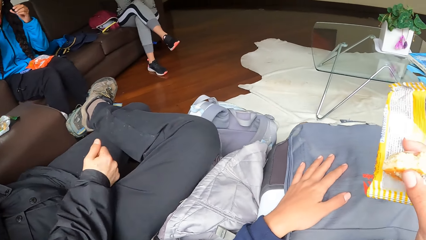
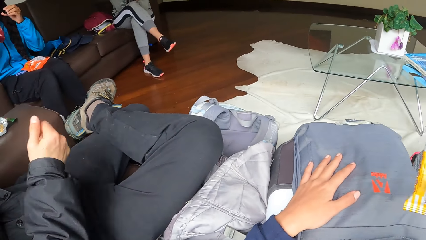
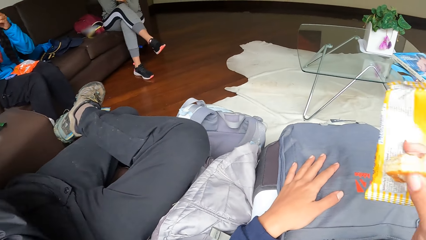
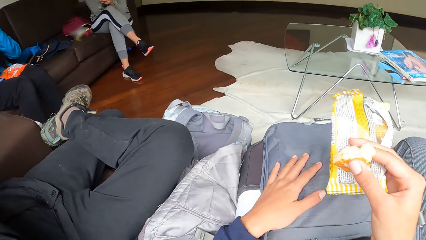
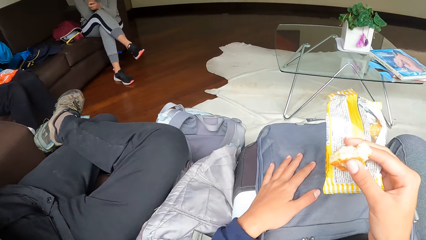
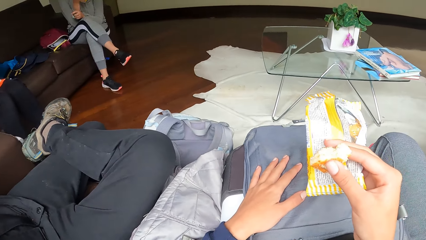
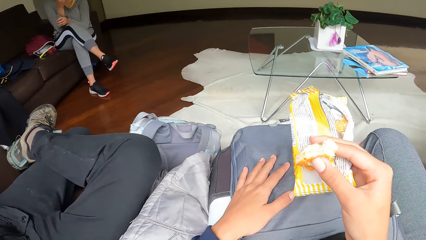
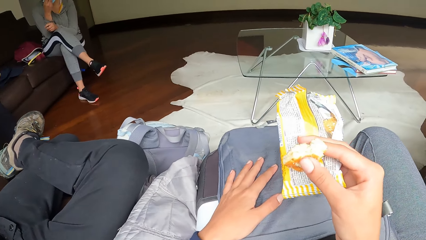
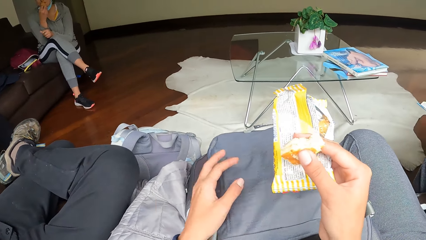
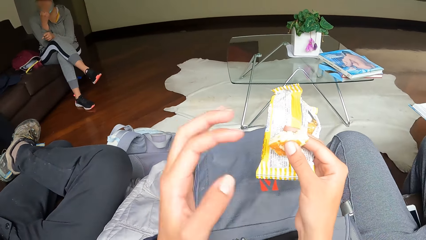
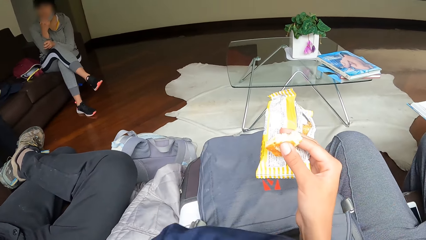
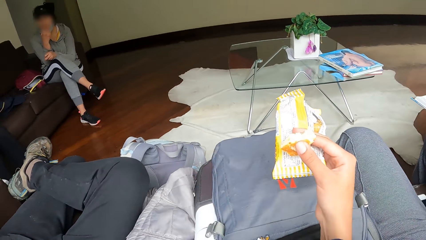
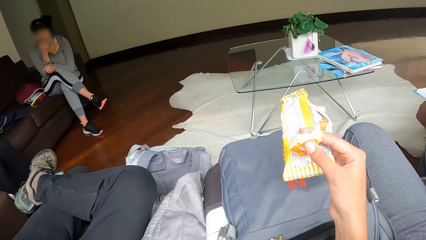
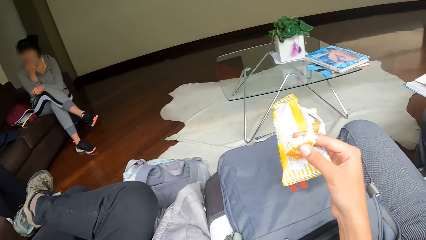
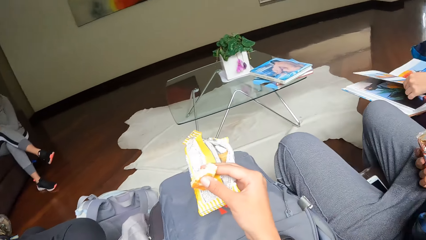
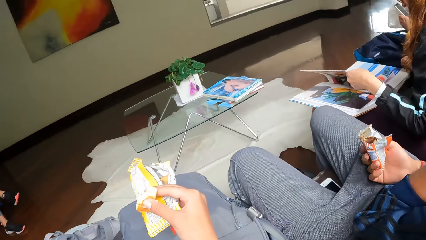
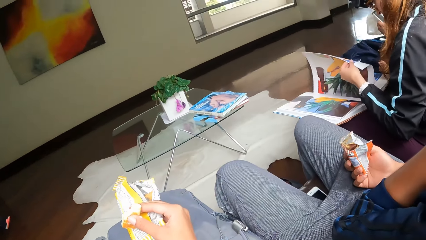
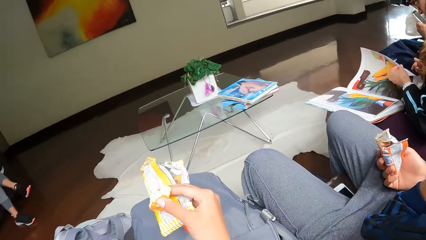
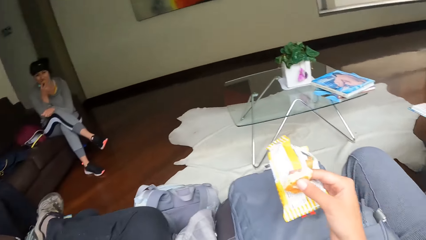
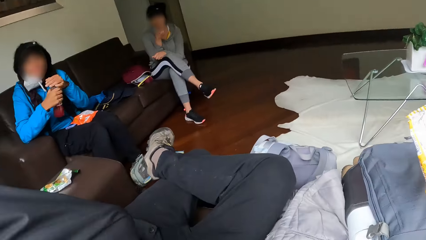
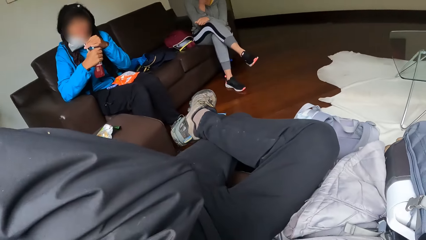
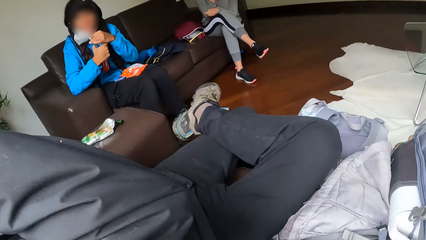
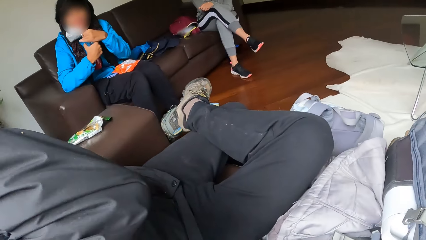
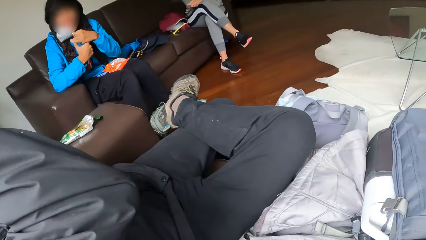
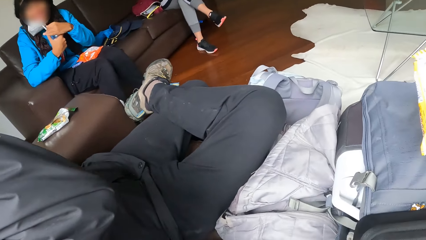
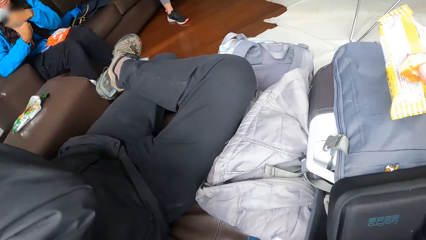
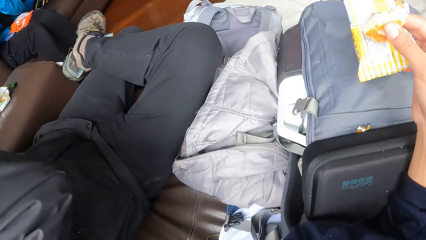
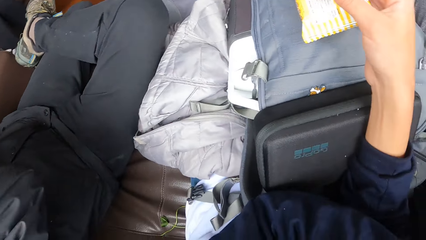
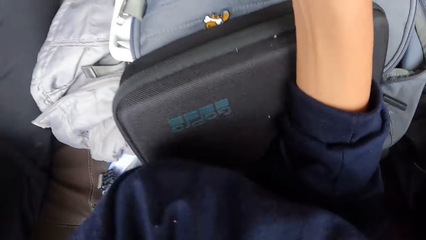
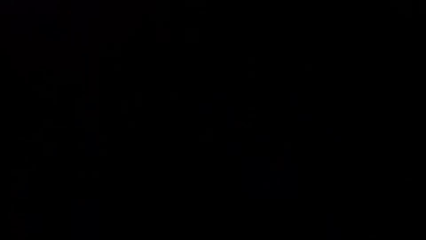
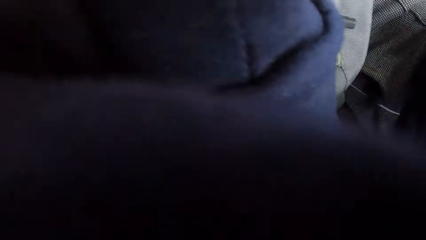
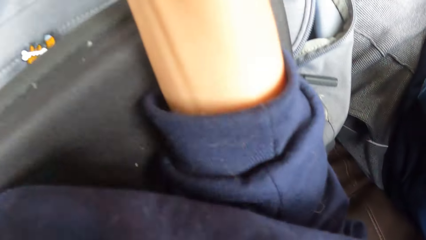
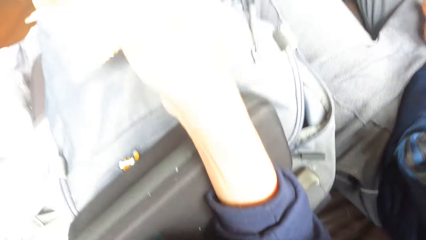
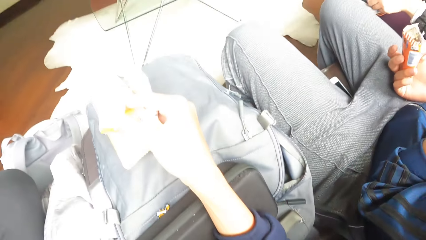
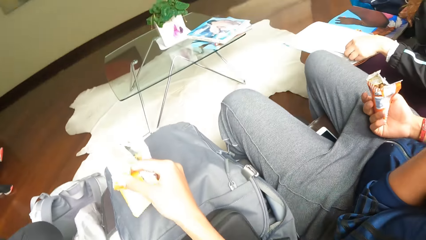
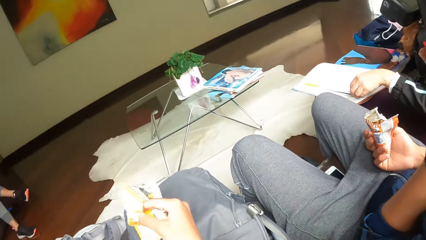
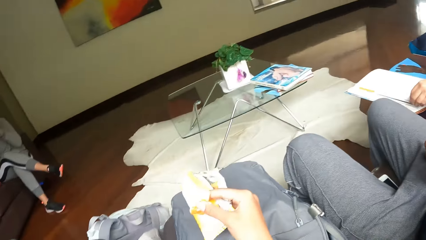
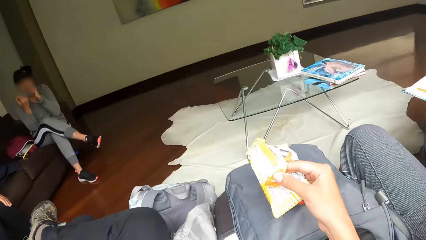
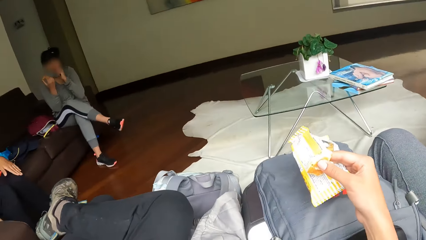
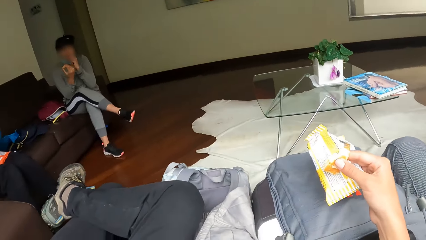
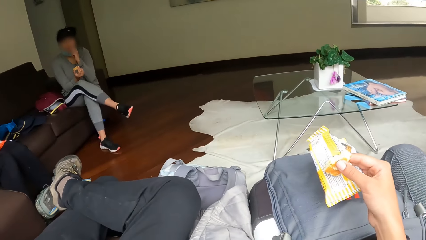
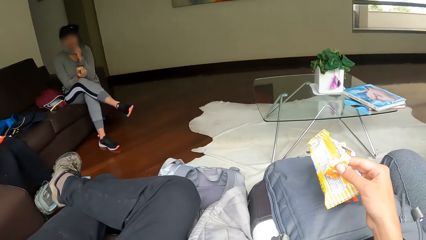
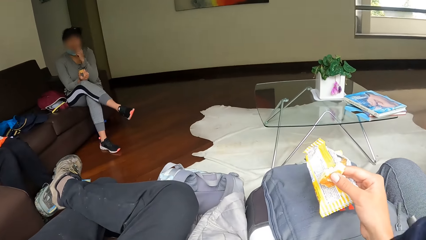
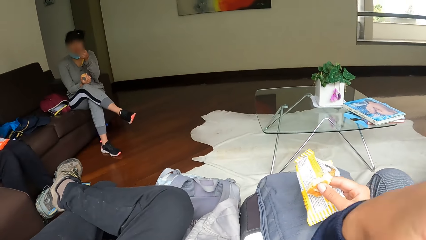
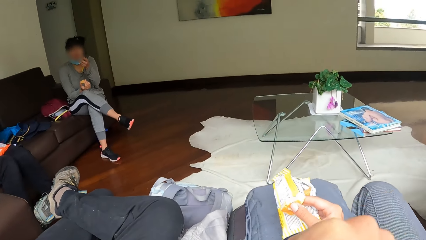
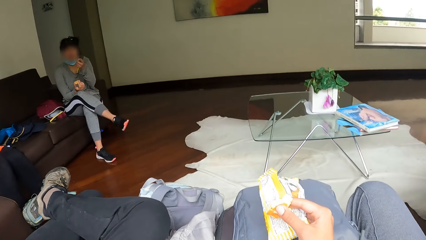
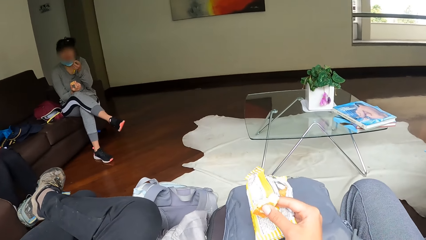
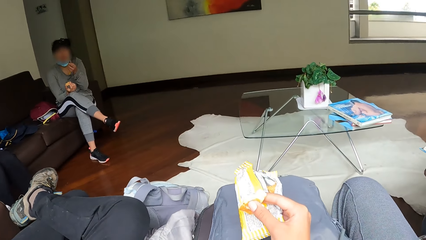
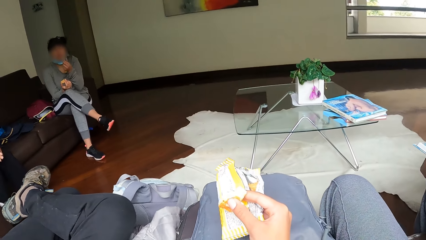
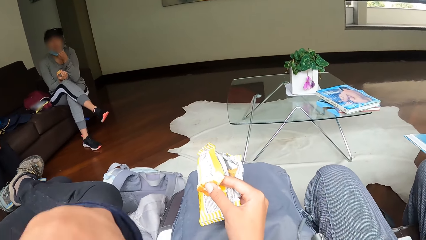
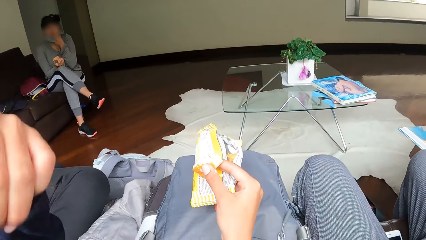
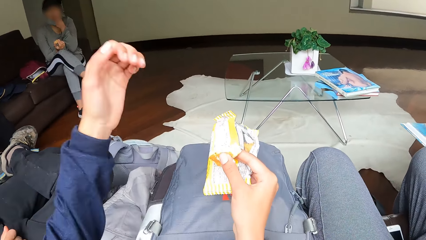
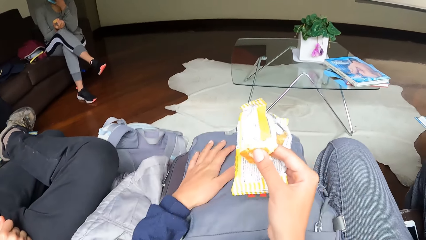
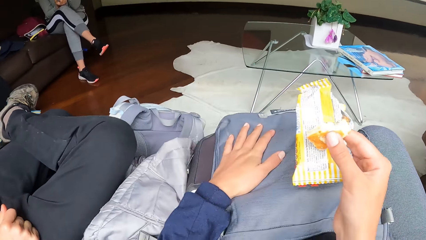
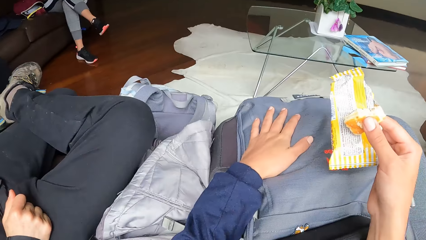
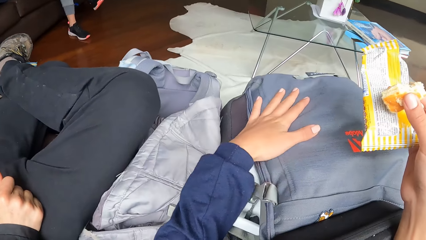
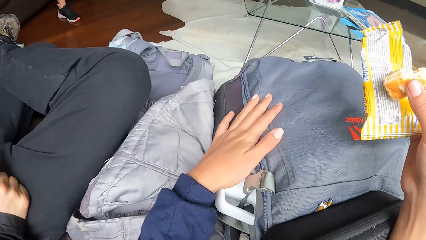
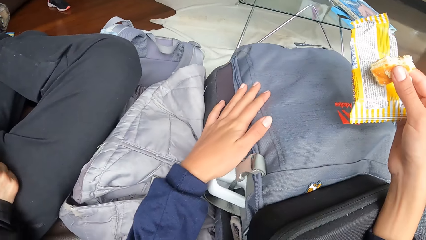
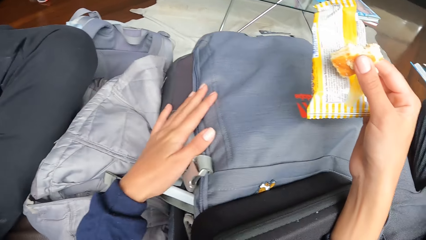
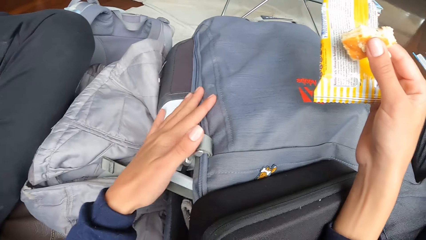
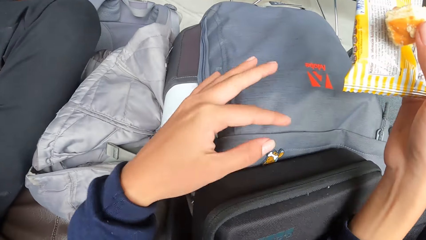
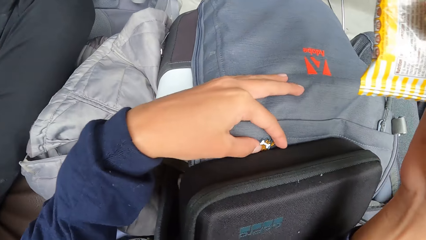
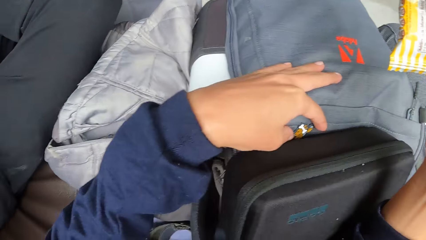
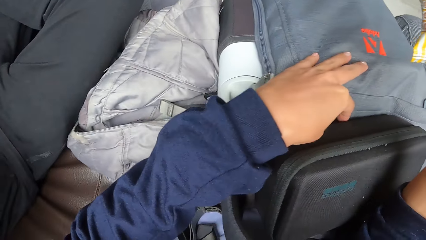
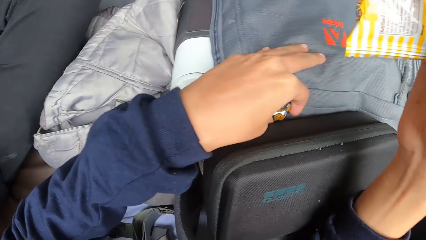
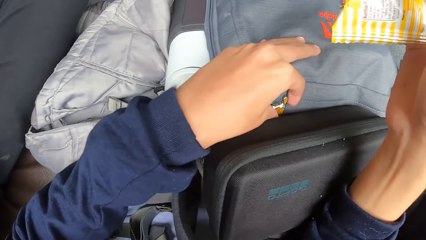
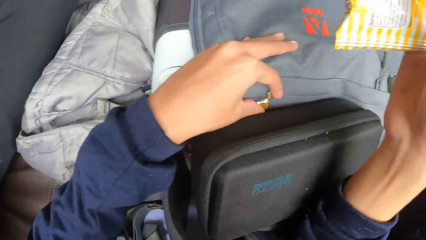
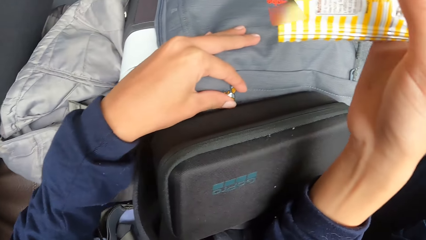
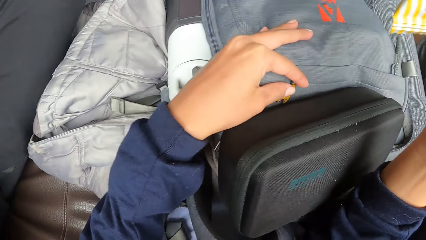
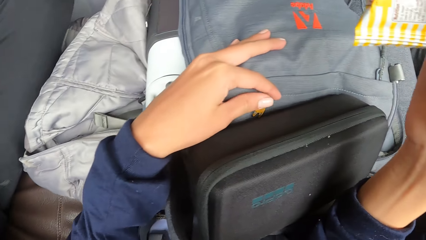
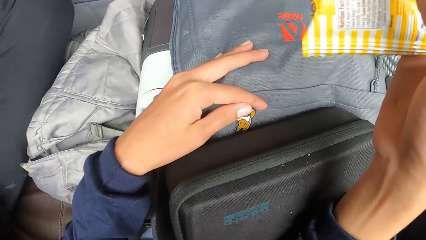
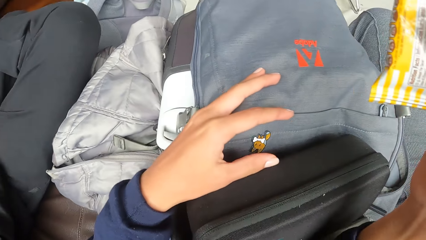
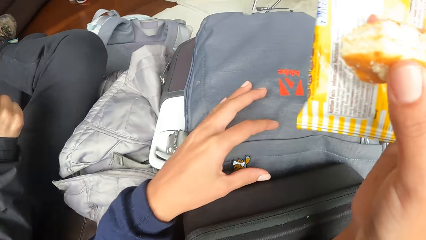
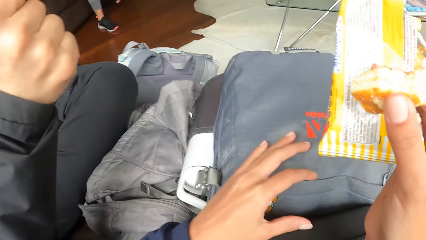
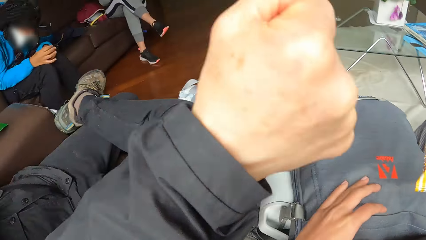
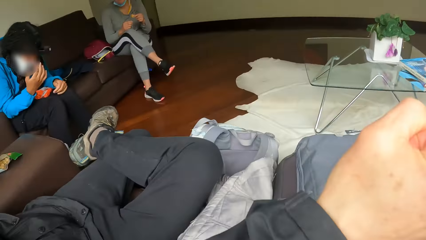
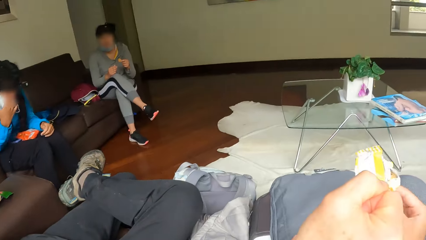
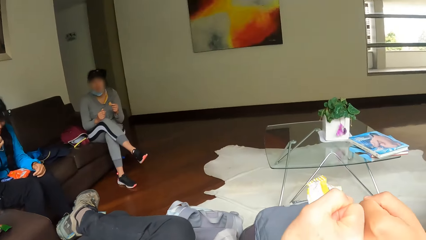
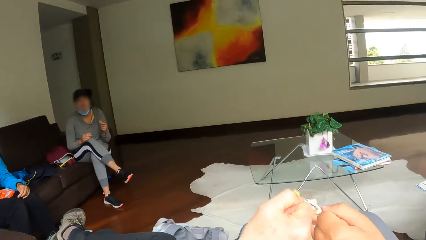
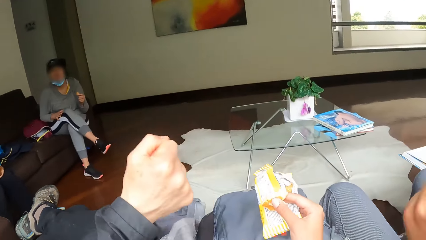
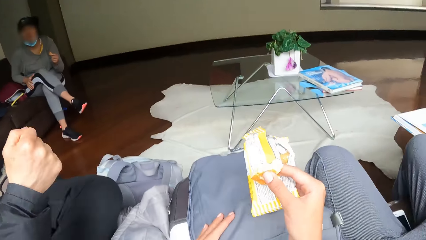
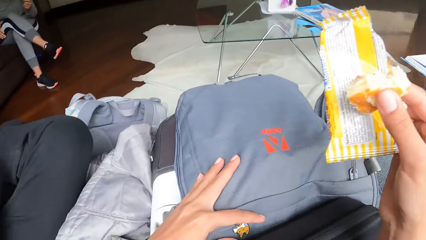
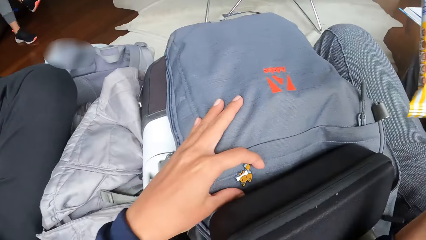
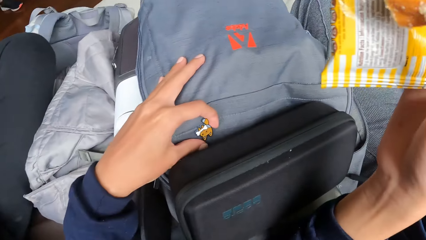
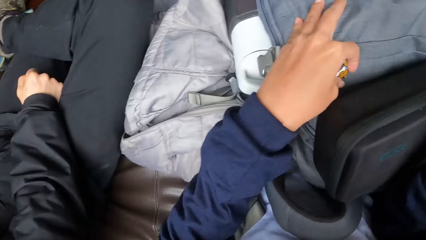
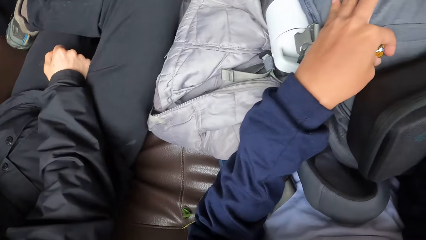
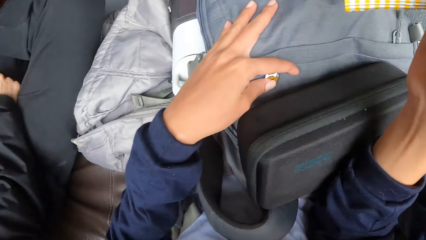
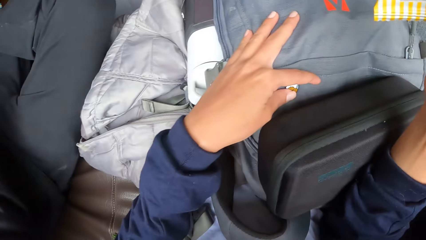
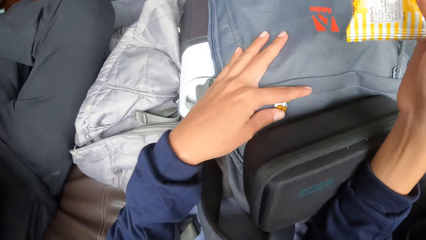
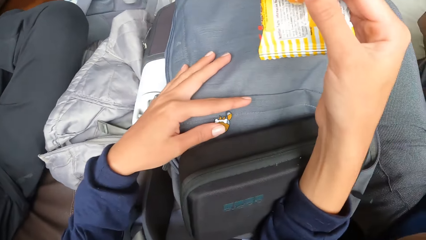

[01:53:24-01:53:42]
A woman flips the book page. The camera wearer touches his face with his left hand. Another woman raises her right hand. The camera wearer touches the pendant on the bag on his lap with his left hand. A man touches another man with his right hand. A third woman touches her face with her right hand.
